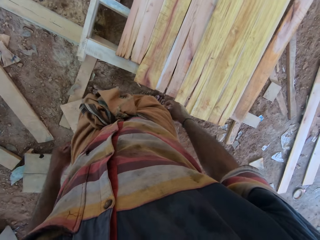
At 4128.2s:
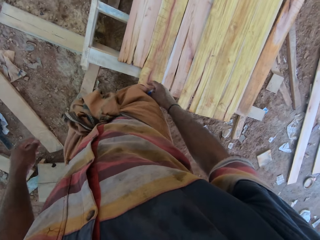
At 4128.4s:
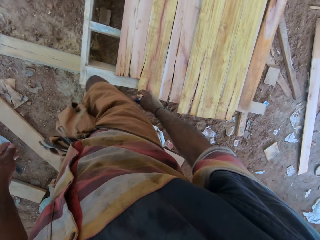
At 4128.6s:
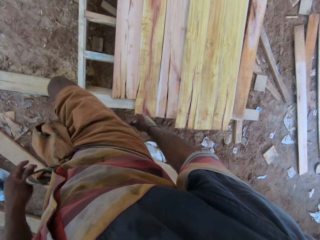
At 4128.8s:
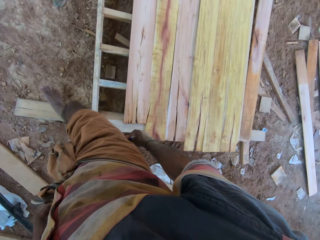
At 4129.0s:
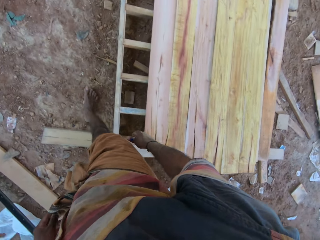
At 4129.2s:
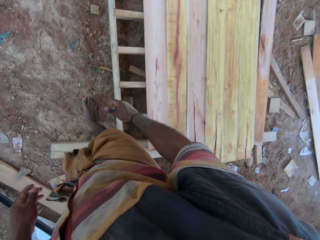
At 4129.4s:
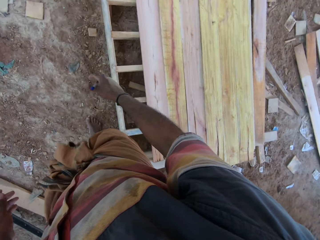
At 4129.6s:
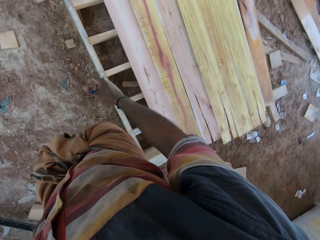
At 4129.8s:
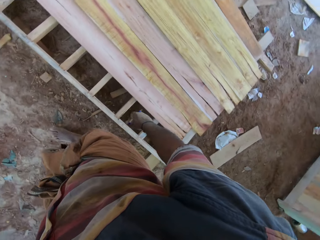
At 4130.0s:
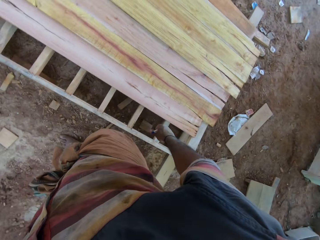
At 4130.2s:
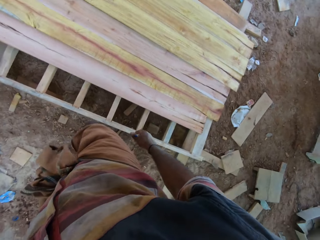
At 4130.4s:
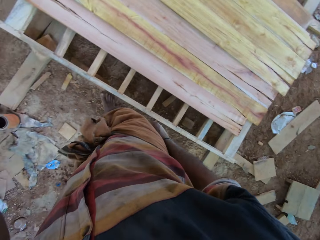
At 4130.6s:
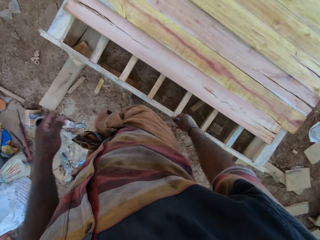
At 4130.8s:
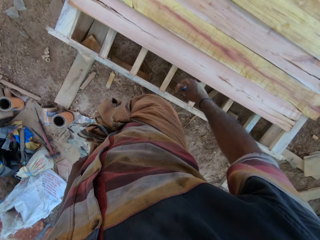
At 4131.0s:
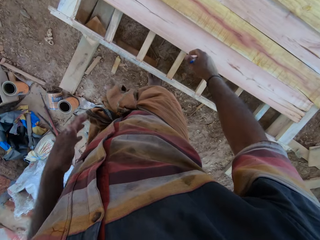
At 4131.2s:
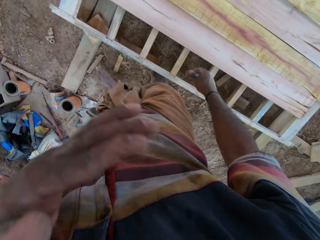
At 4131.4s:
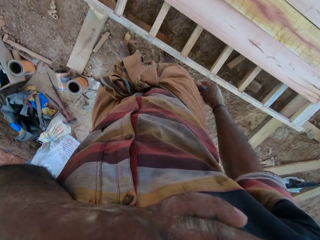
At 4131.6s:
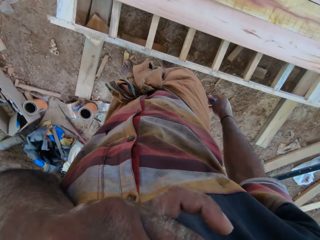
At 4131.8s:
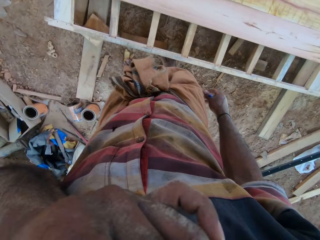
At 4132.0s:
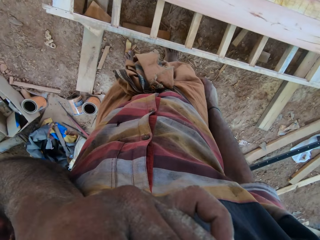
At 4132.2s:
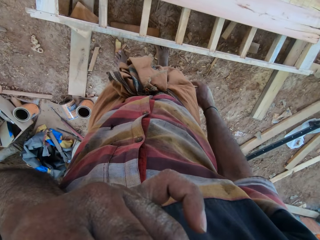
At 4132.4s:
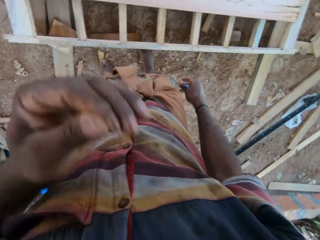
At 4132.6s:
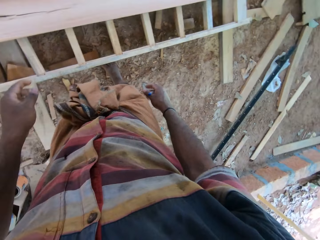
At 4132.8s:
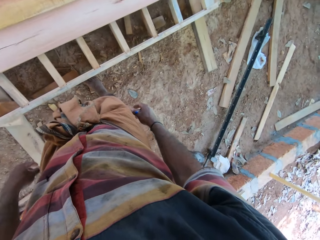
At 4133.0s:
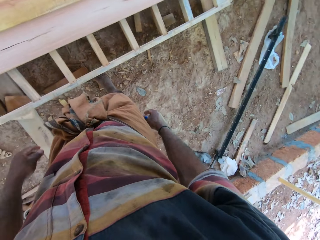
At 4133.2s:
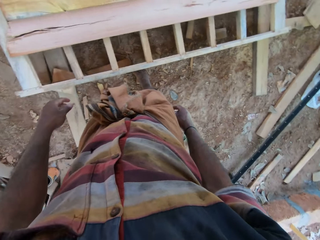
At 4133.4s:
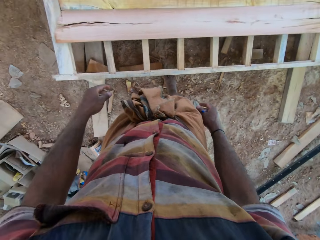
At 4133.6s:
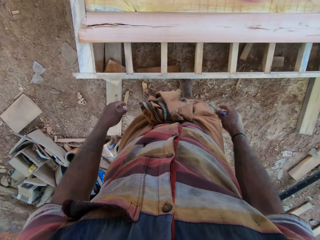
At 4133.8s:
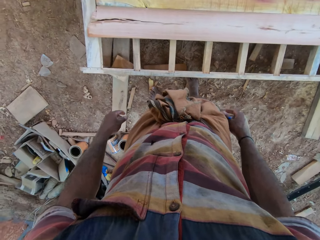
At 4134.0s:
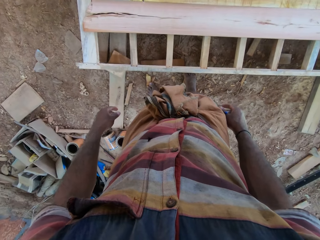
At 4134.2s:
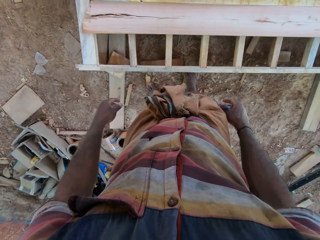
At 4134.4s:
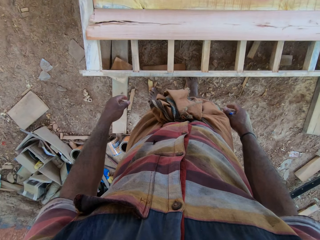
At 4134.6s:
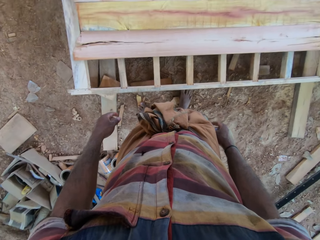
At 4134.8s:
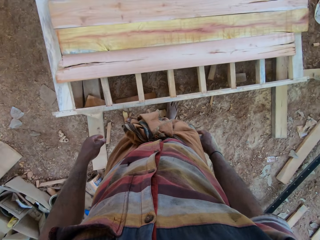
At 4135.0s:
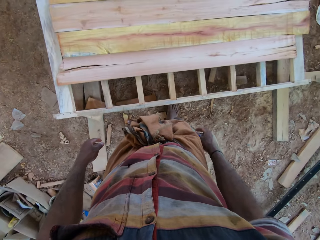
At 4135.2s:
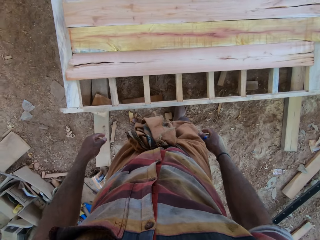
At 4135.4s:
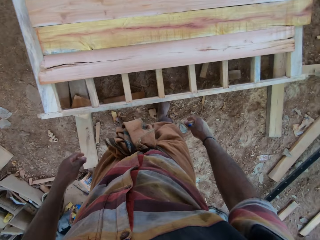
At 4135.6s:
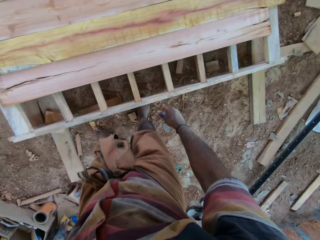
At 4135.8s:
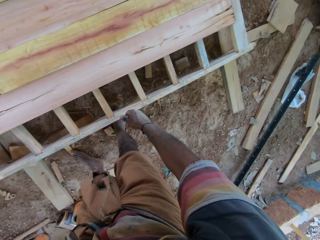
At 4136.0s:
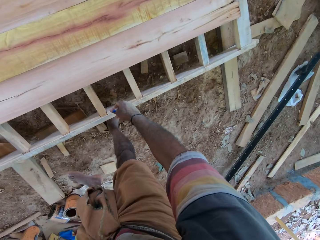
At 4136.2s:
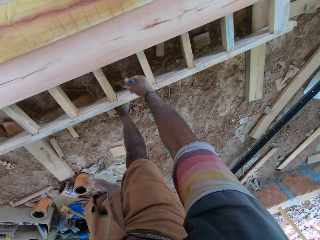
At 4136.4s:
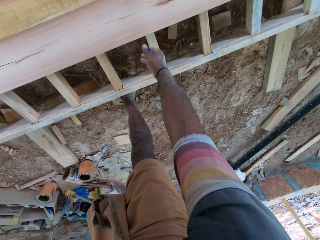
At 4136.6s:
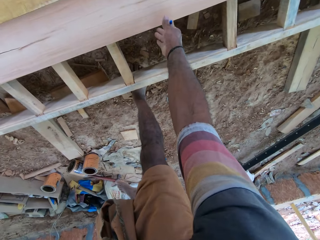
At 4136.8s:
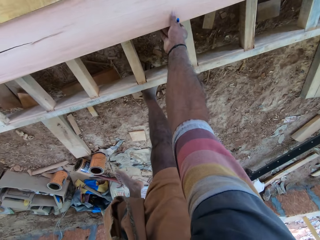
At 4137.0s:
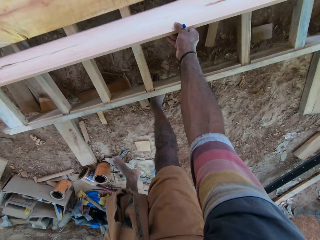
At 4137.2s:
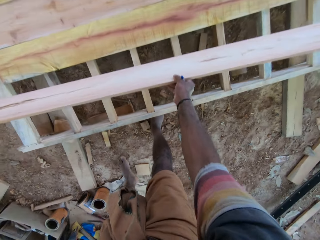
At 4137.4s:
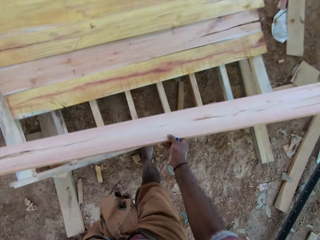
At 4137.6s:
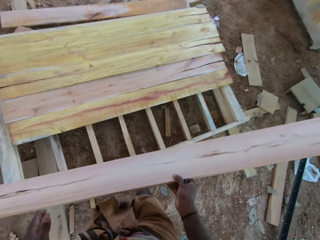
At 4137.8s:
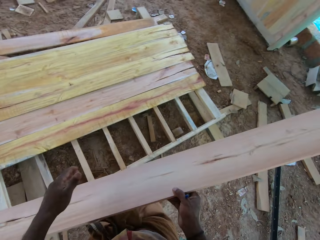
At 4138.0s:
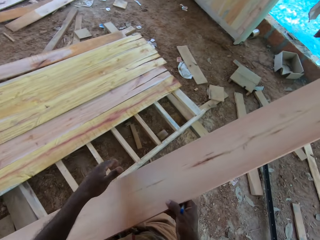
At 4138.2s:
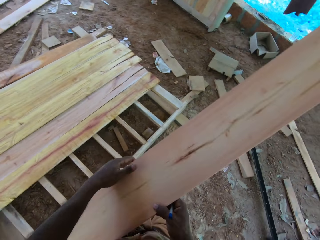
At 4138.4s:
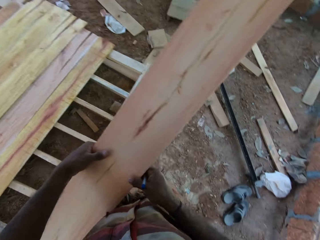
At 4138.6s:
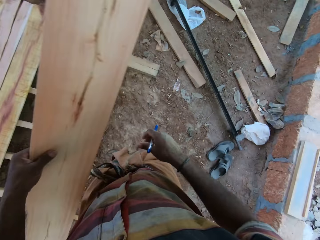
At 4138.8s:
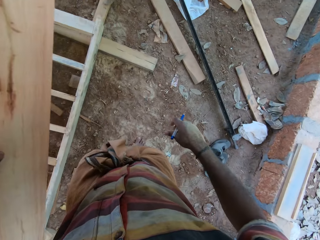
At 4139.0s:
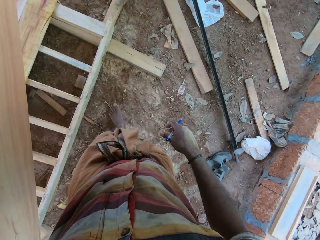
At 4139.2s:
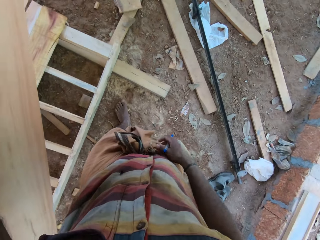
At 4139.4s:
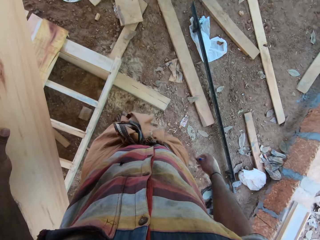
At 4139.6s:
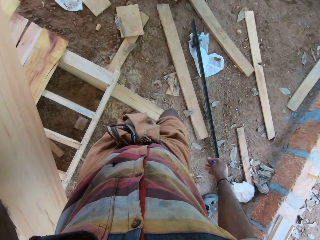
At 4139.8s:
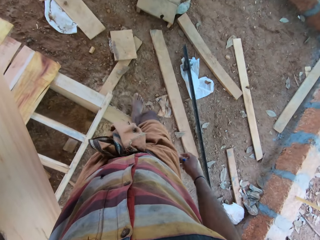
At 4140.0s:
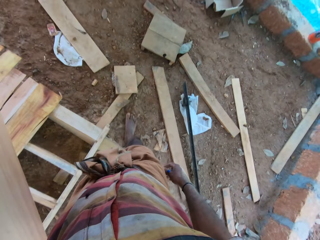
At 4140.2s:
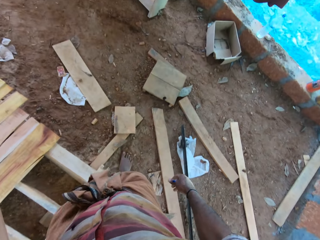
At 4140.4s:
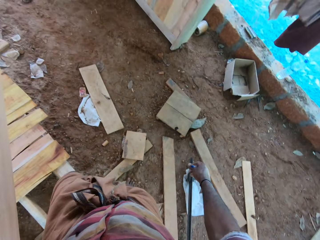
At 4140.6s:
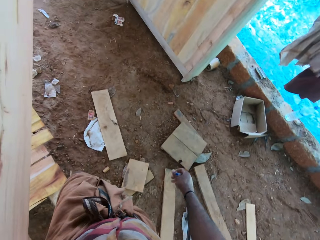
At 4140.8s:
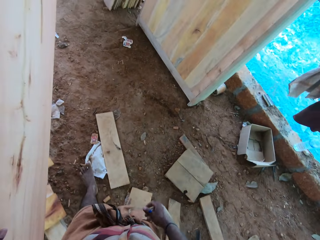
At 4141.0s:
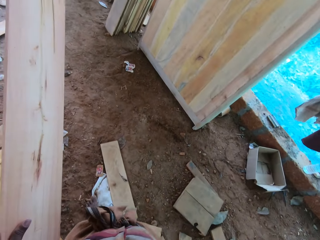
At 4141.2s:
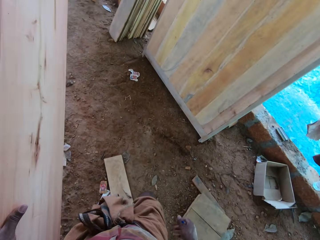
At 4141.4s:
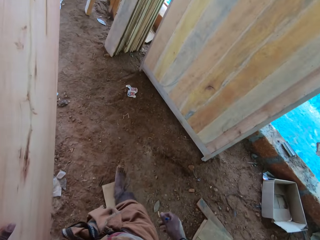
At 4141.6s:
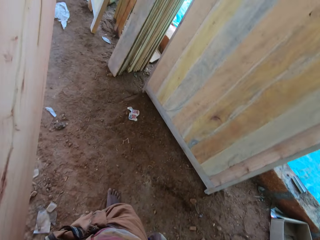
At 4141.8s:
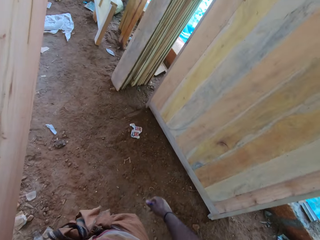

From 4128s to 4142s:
The camera wearer moves beside the pallet. They walk in the room. They raise the left hand. They itch the face with the left hand. They drop the left hand. They stare in the room. They stand beside the pallet. They bend towards the pallet. They pick timber from the pallet. They move the wood with the right hand. They hold the timber with the left hand. They walk on the compound.

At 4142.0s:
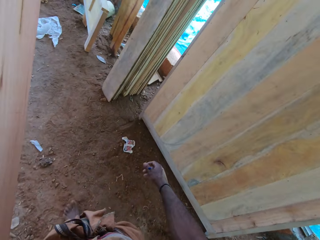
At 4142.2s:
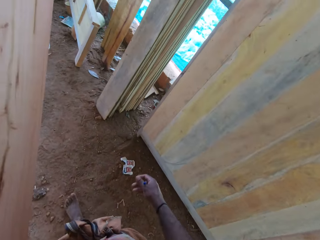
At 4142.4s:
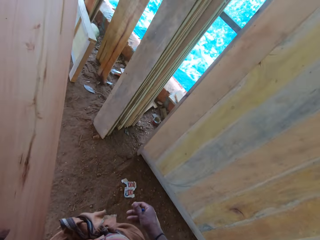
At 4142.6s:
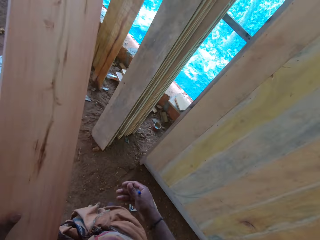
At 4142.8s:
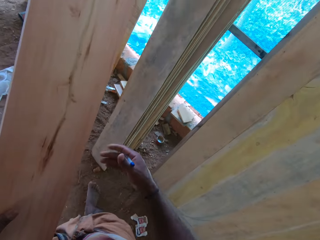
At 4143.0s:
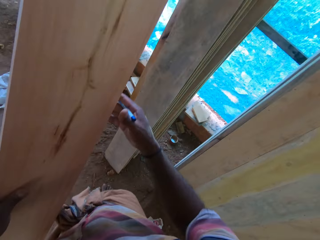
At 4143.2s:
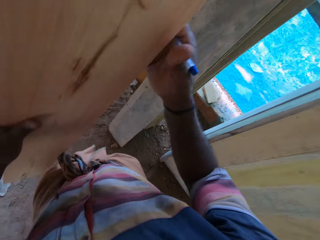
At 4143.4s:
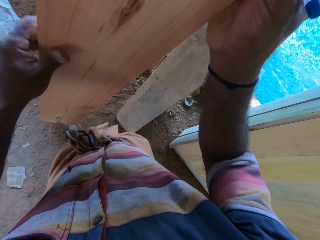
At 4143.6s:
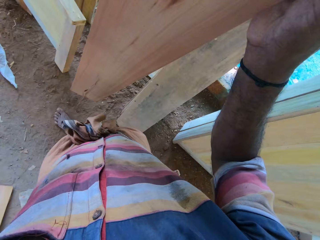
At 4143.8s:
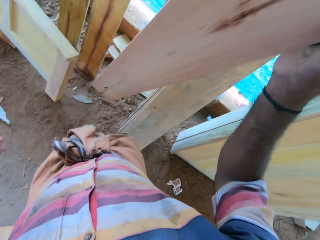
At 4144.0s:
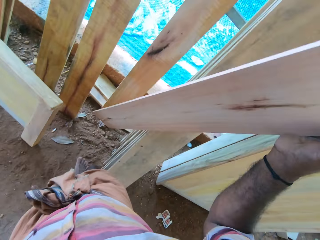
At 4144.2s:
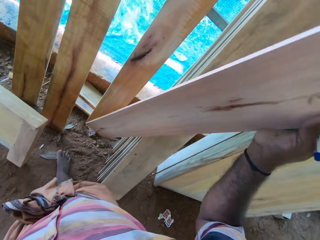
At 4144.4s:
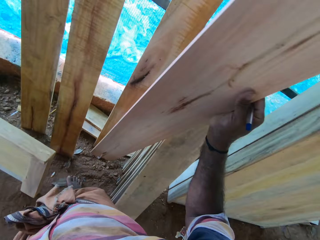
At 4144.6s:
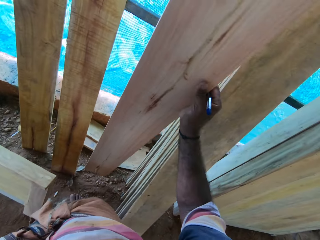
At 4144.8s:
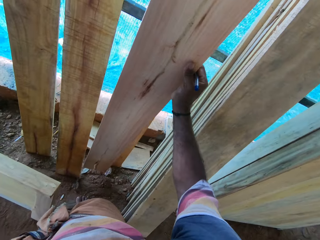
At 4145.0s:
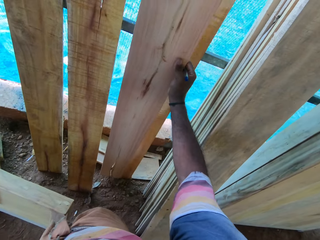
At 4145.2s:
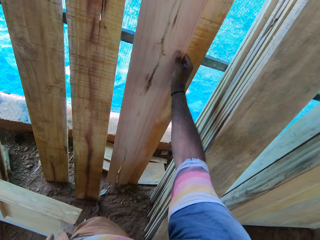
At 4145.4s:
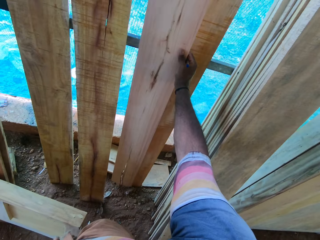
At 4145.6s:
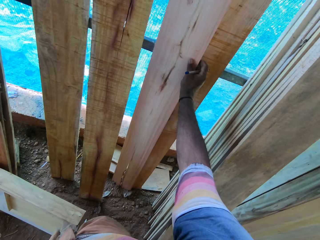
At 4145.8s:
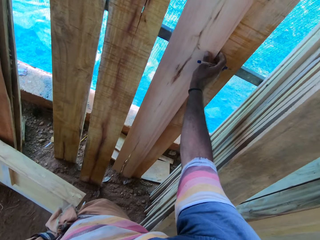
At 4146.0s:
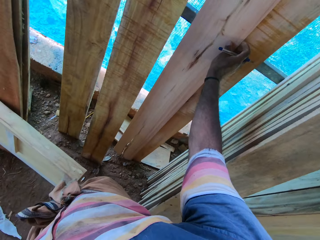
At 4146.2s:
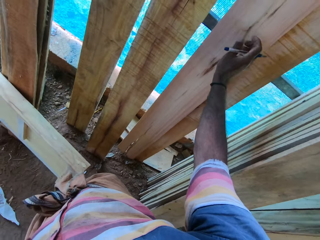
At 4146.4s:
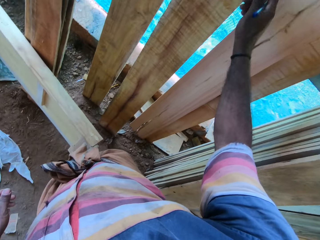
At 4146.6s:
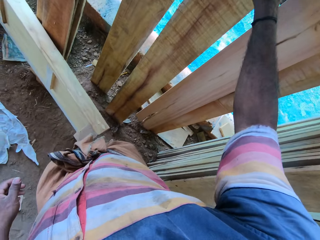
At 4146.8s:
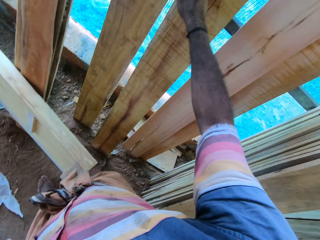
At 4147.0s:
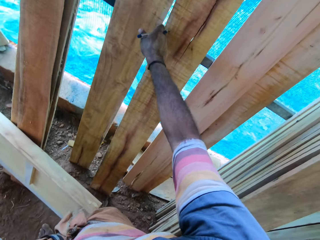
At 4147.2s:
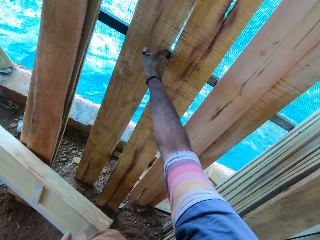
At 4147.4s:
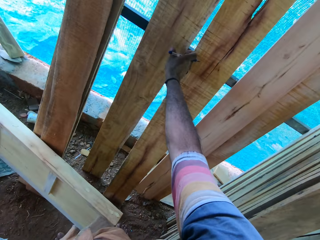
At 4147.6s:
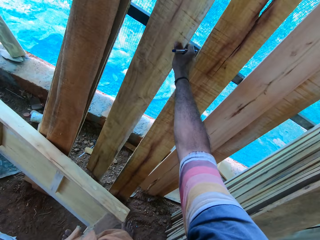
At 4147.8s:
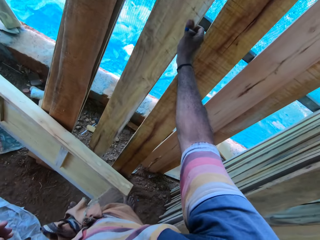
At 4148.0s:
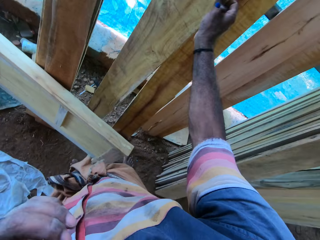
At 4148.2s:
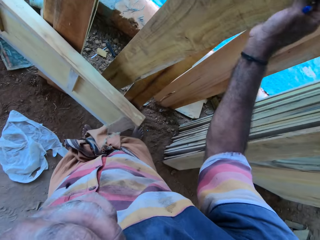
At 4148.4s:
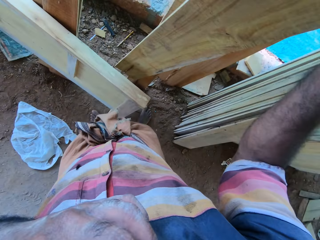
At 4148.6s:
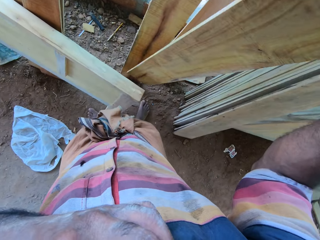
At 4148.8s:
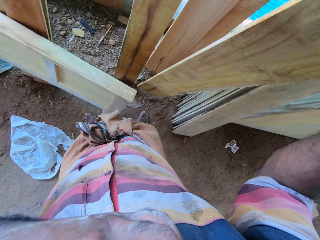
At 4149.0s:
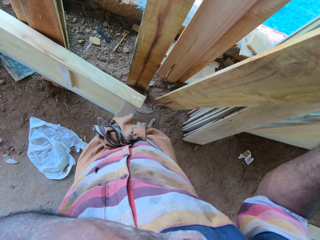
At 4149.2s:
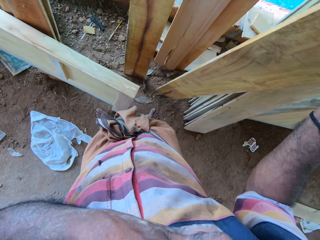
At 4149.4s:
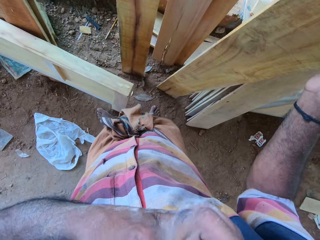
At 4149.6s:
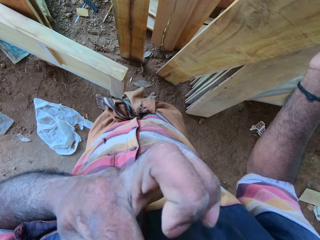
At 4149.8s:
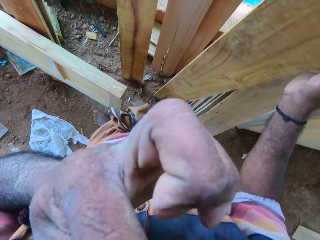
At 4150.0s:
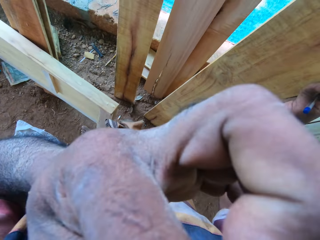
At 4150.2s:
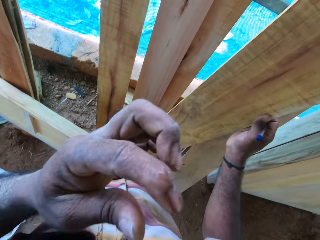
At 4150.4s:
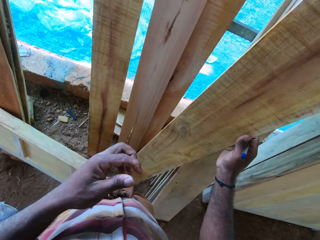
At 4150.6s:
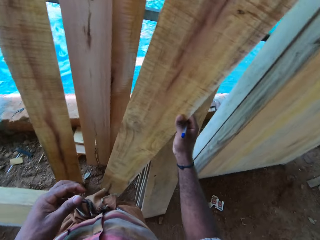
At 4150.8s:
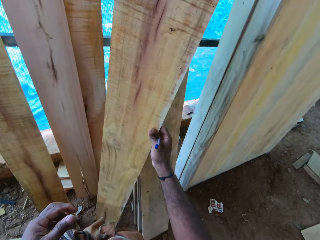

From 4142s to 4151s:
The camera wearer holds timber with the right hand. They move the wood with the right hand. They put the timber aside. They pick timber. They itch the face. They drop the left hand.
